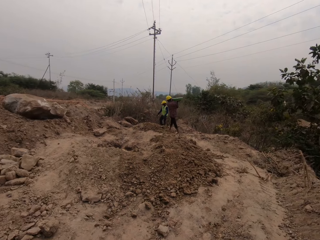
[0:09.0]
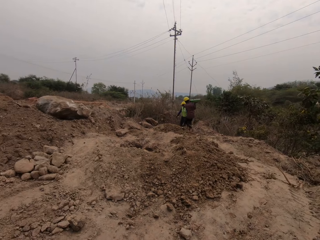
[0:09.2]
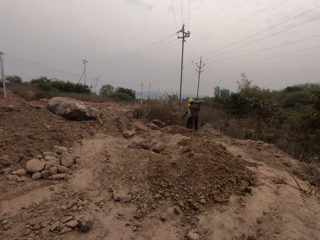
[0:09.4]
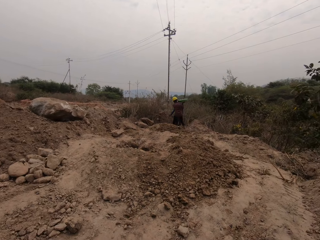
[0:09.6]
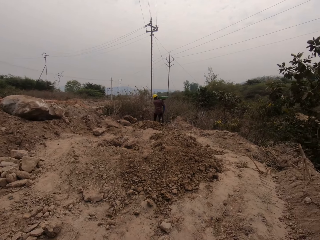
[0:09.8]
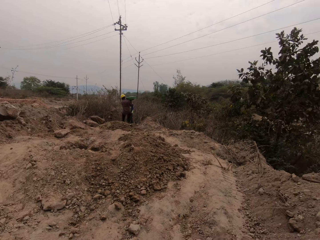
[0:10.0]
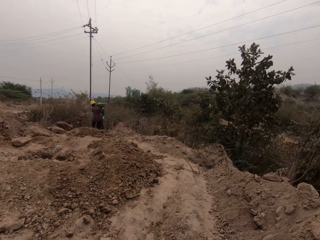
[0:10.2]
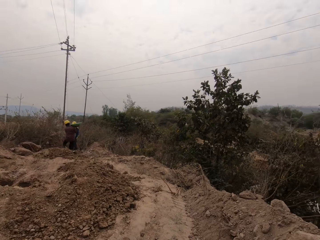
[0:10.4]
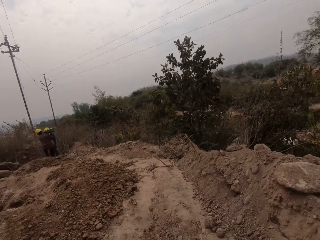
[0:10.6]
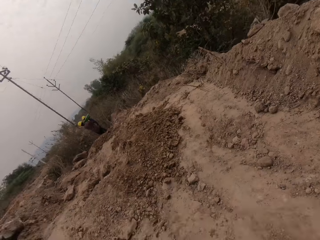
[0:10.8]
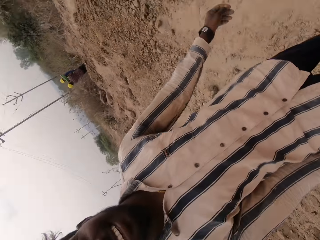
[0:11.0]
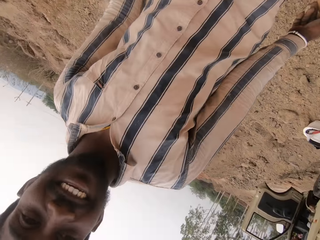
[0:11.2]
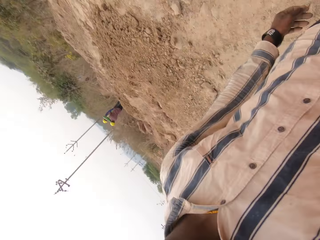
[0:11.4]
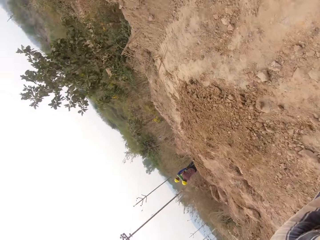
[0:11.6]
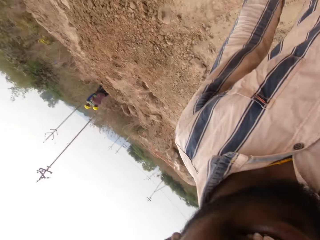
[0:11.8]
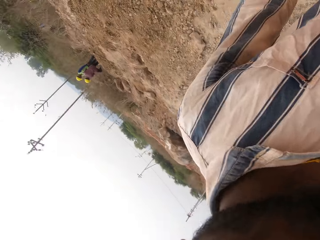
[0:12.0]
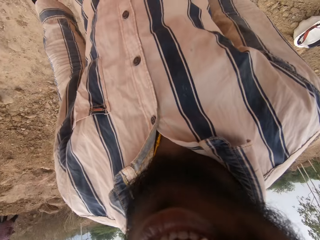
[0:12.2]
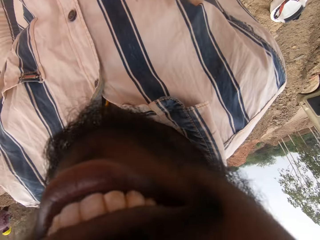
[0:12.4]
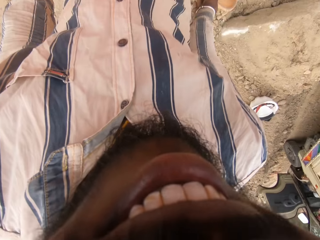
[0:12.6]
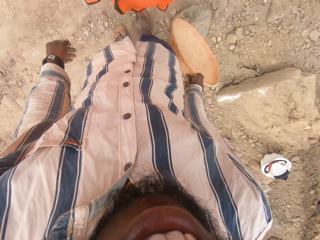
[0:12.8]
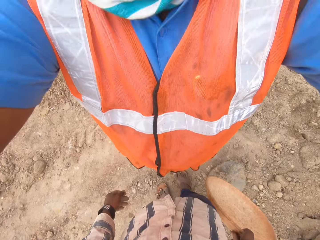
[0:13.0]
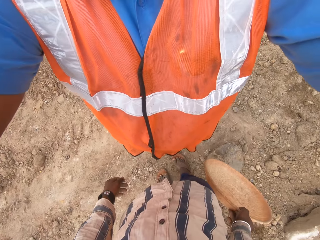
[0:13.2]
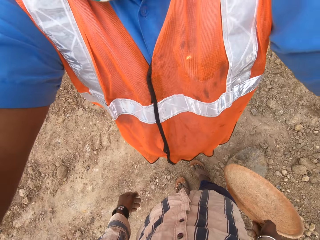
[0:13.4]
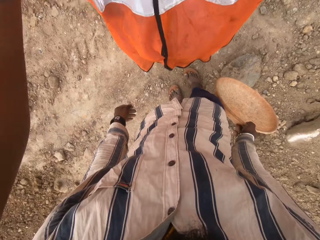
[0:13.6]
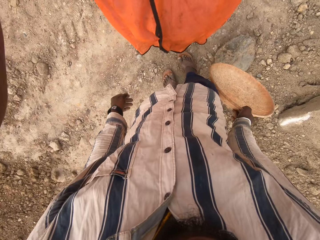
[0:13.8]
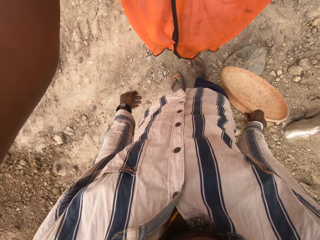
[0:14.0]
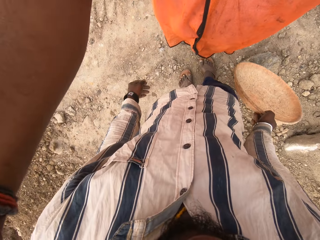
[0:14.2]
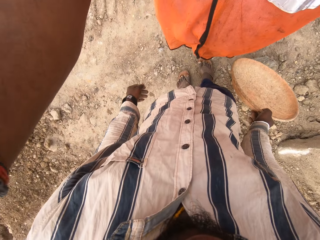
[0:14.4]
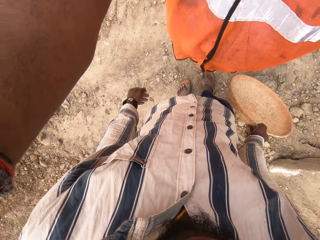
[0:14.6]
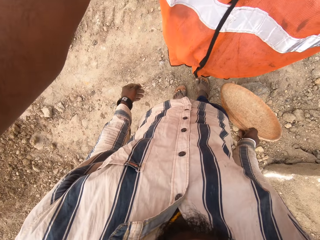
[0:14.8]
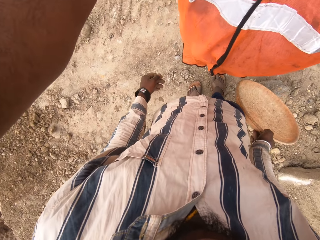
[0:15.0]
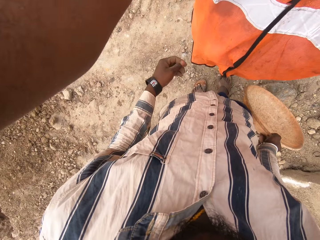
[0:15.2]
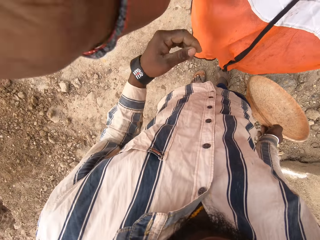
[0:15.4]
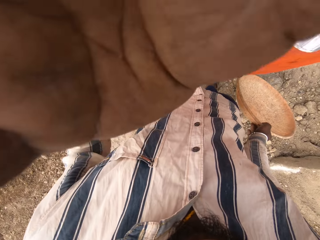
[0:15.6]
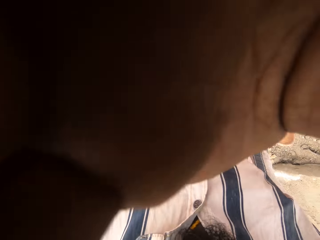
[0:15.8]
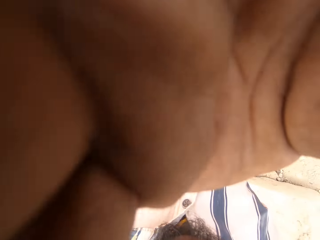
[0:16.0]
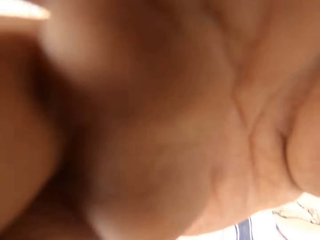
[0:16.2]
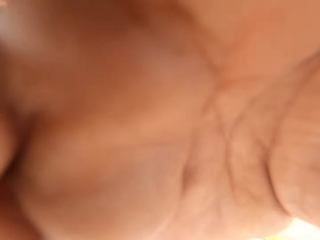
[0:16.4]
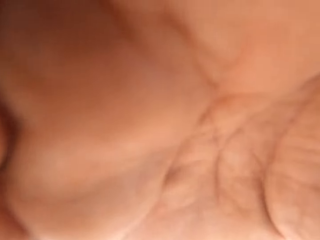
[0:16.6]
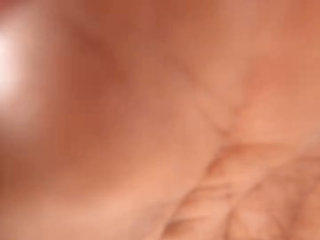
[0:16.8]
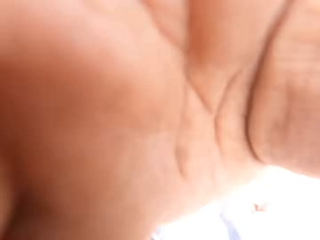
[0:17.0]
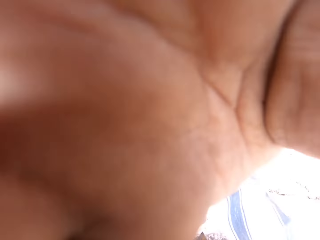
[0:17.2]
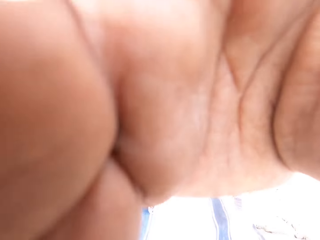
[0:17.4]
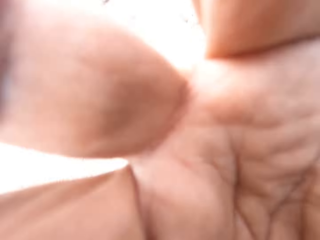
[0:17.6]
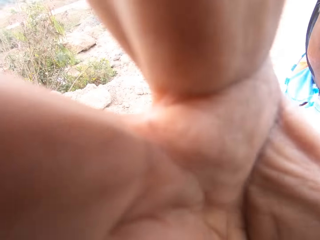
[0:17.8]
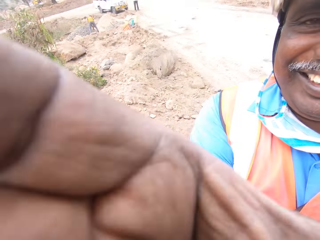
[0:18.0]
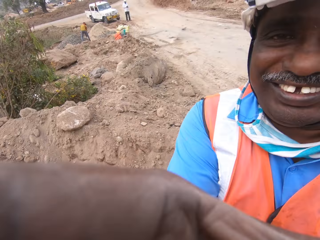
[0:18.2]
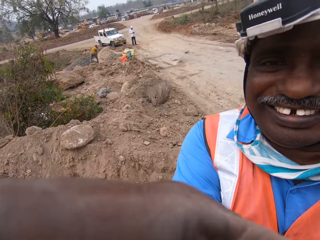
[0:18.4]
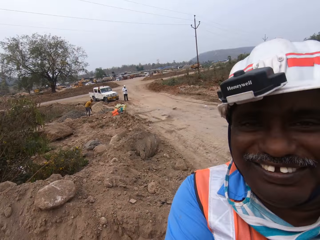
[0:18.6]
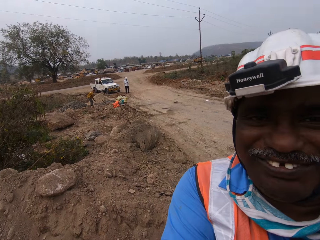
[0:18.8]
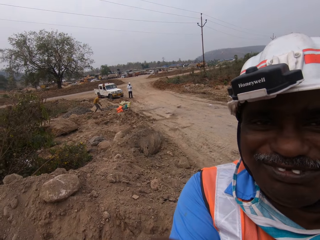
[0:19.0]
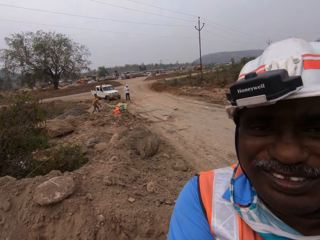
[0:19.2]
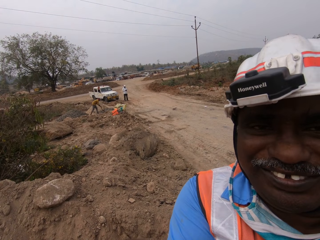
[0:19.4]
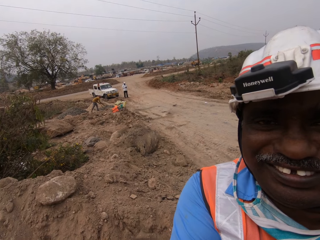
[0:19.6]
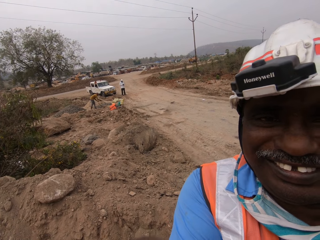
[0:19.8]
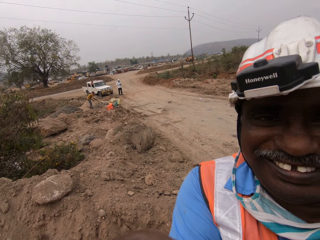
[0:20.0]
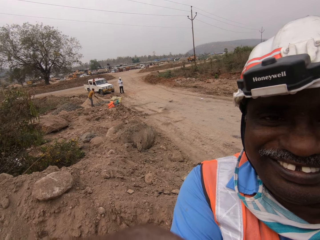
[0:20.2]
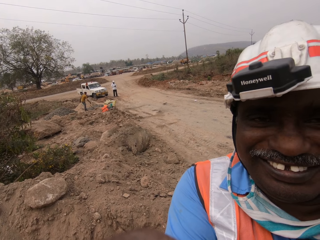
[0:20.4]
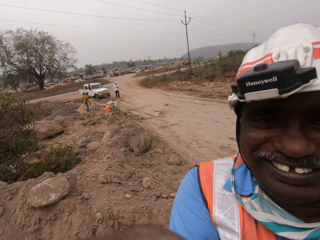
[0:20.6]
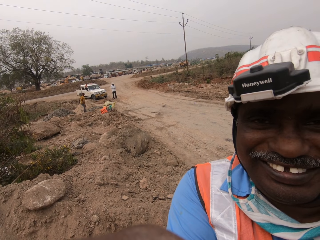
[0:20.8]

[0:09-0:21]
The camera wearer looks around. They put a camera on the head of a man. Another man adjusts the camera on the head of the camera wearer with his right hand.

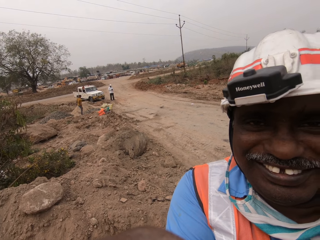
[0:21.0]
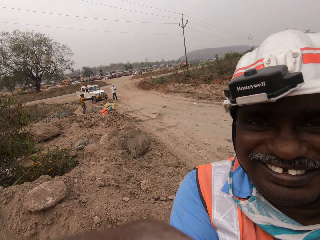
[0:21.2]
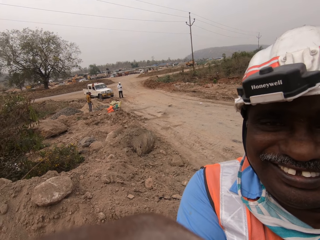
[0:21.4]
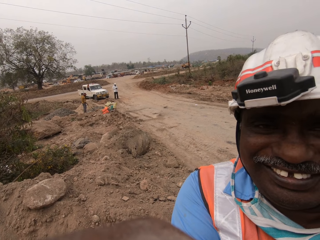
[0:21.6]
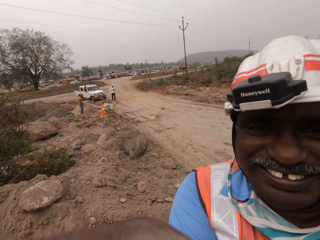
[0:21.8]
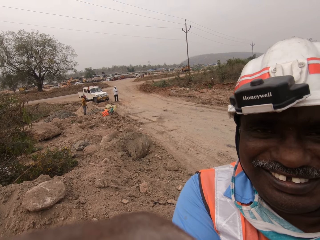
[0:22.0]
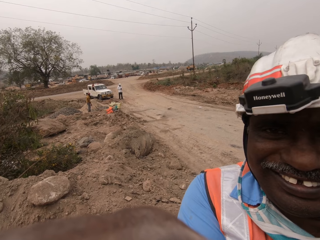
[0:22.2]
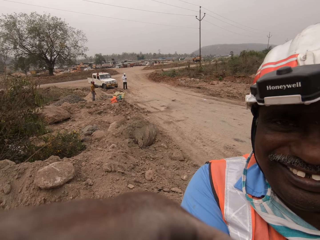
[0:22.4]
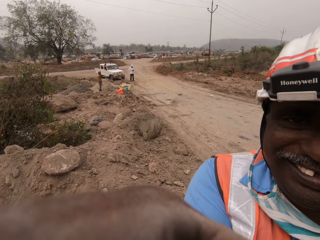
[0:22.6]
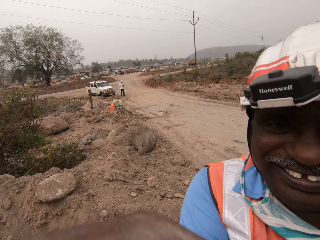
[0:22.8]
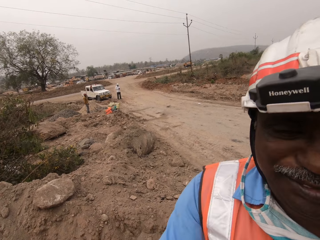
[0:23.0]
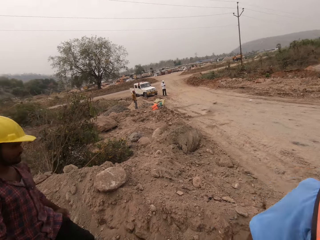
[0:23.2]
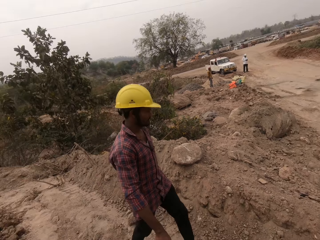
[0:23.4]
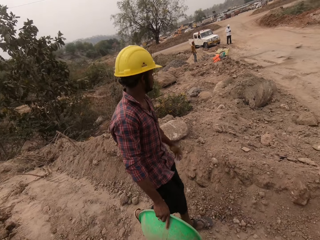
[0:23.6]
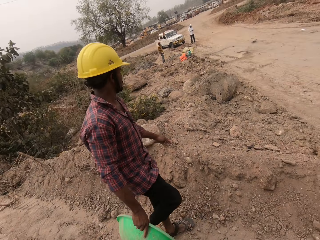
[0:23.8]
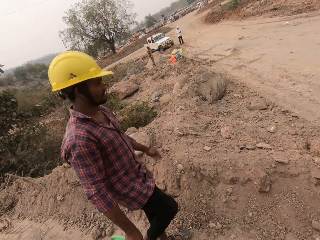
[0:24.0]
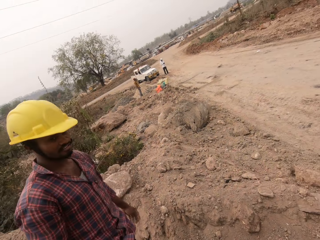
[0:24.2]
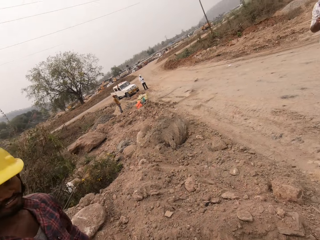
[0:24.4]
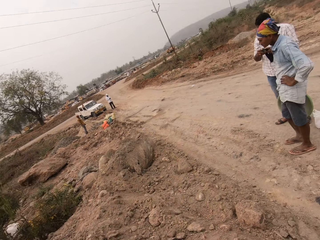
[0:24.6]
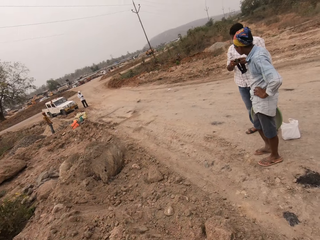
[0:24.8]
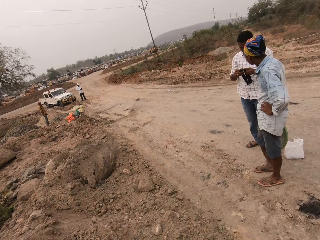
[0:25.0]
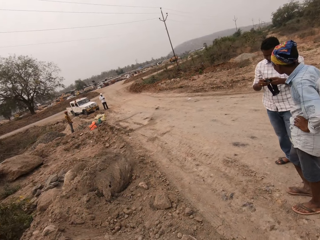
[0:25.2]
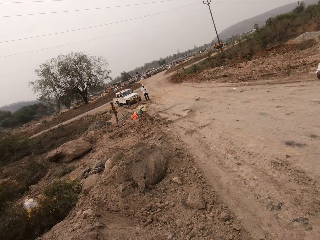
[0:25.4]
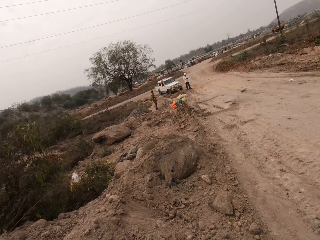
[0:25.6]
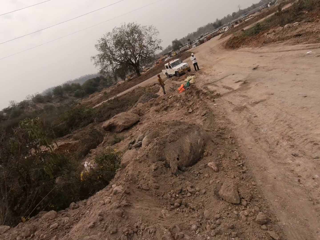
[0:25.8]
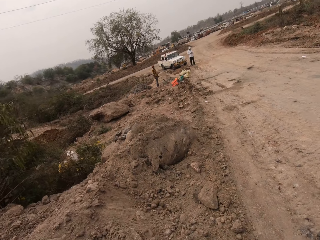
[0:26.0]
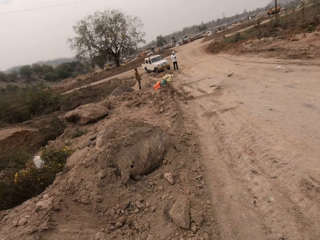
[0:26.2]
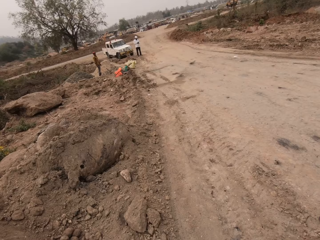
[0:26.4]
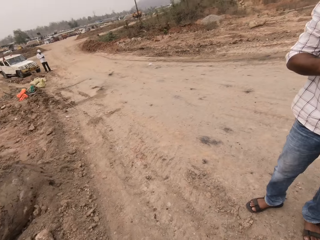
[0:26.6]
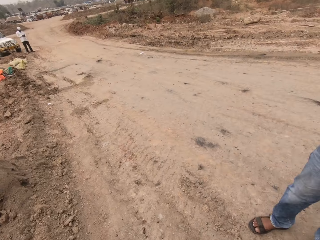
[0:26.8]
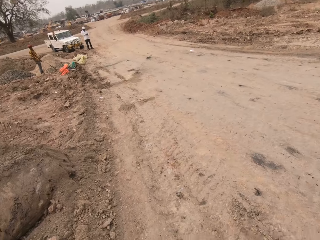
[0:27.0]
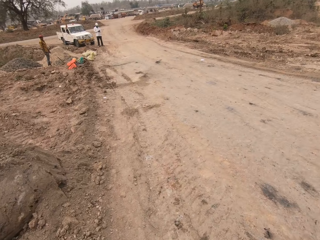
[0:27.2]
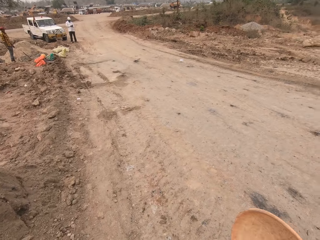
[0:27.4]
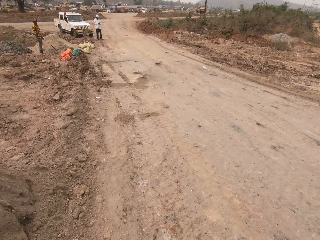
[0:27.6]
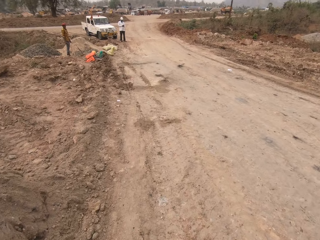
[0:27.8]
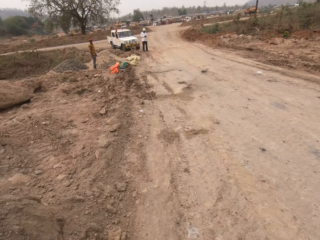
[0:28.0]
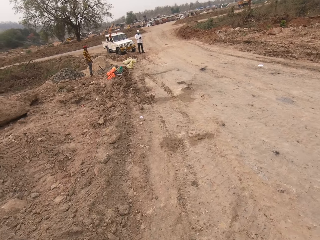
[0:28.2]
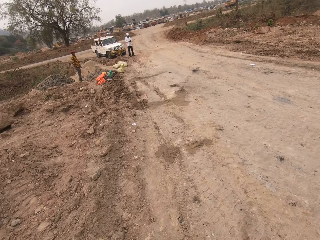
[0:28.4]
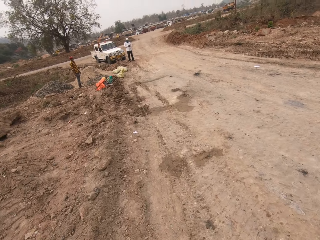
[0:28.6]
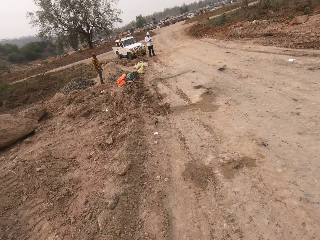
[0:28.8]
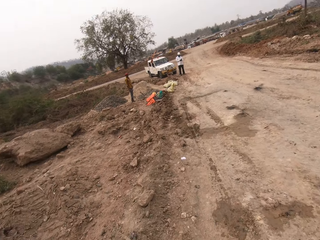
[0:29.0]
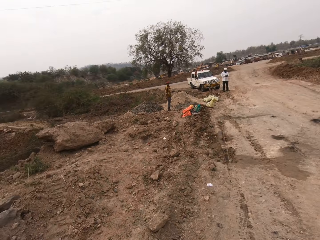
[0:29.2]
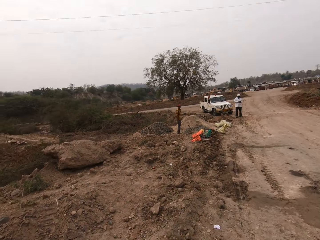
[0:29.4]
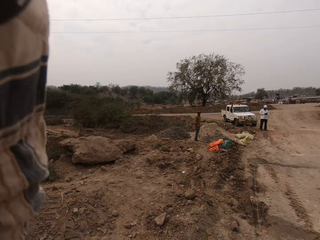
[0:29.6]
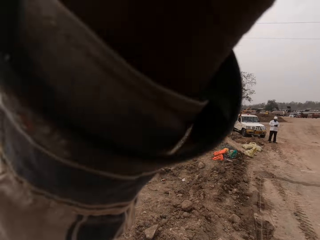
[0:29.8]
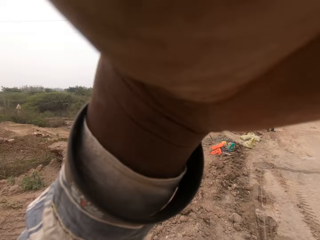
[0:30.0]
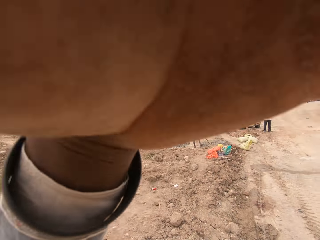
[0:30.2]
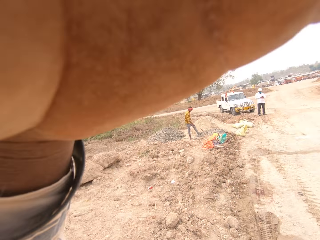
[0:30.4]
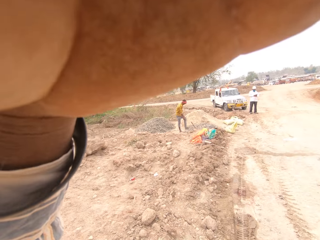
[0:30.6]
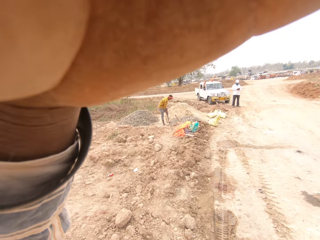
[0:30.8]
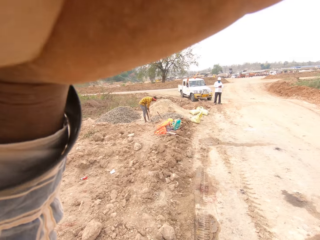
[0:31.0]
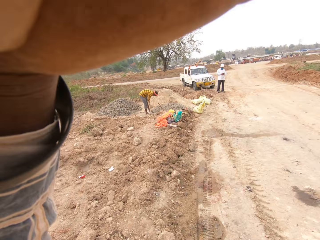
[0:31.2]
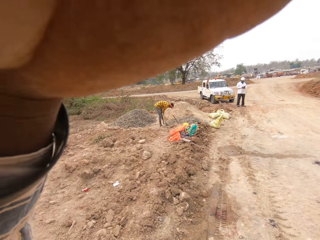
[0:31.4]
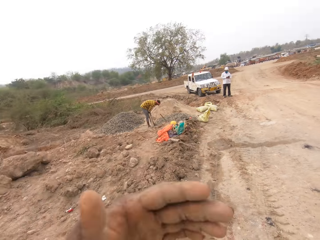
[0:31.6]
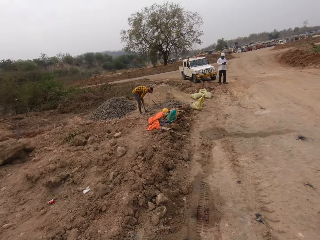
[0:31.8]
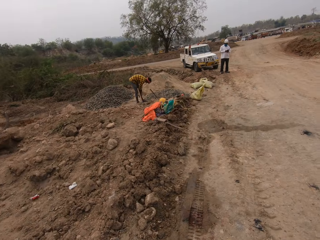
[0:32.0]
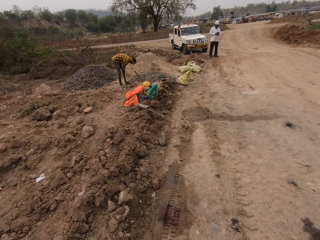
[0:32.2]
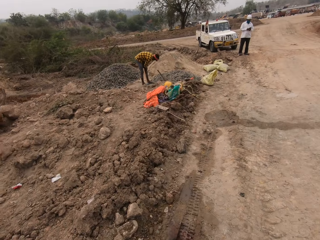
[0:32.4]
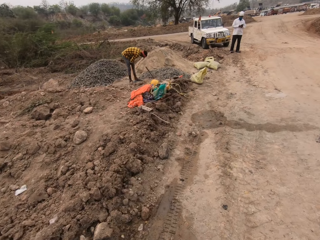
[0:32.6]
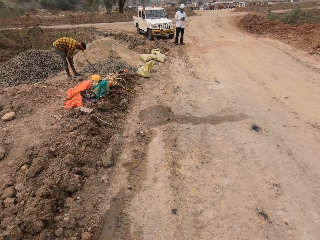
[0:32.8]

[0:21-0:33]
A man interacts with the camera wearer. A man walks around. The camera wearer walks towards another man. He adjusts the camera on his head with his left hand.
